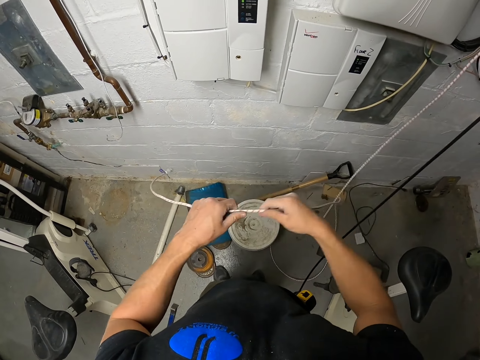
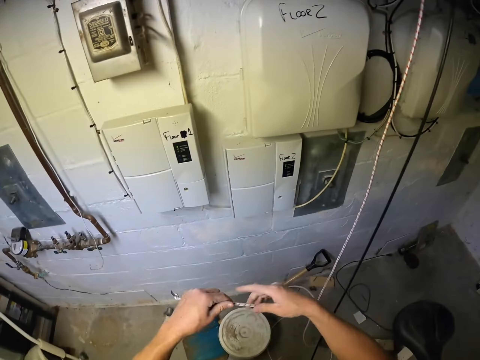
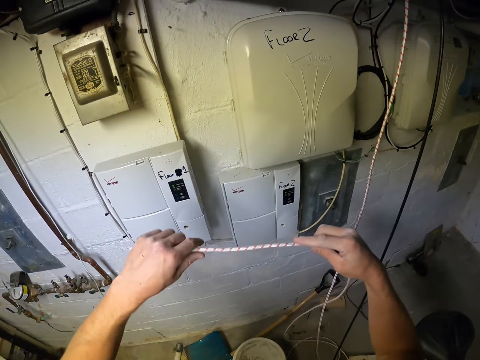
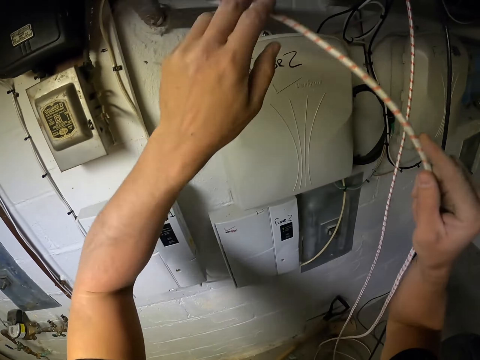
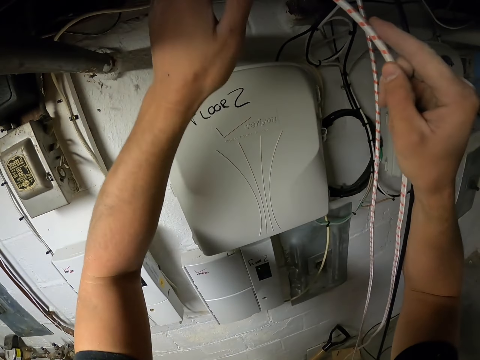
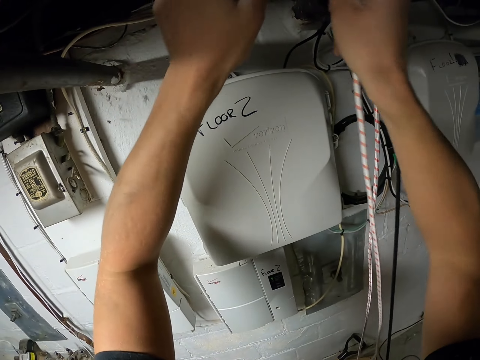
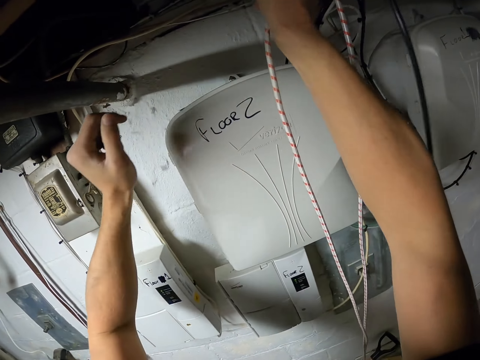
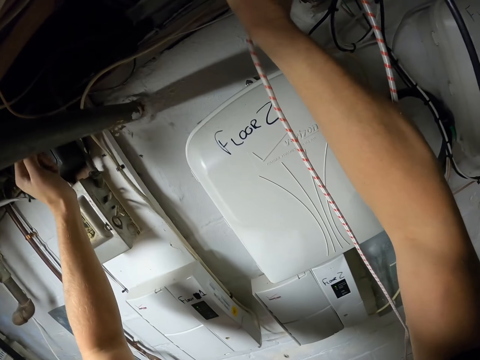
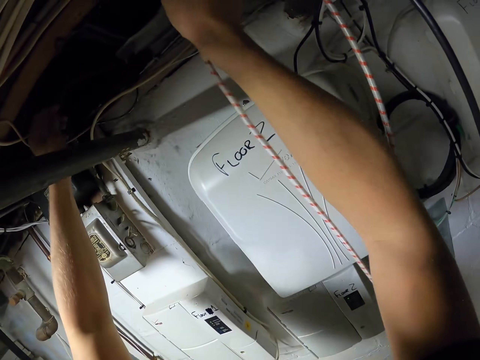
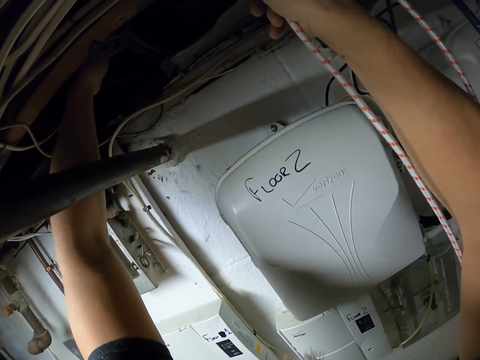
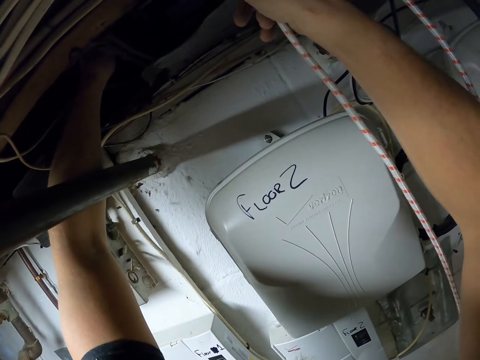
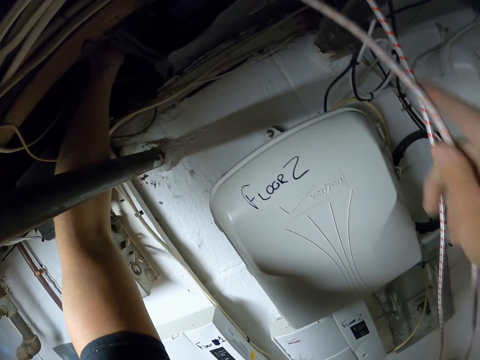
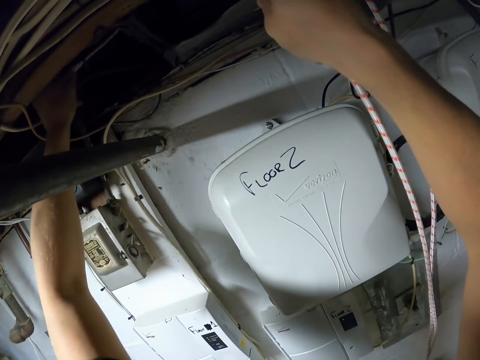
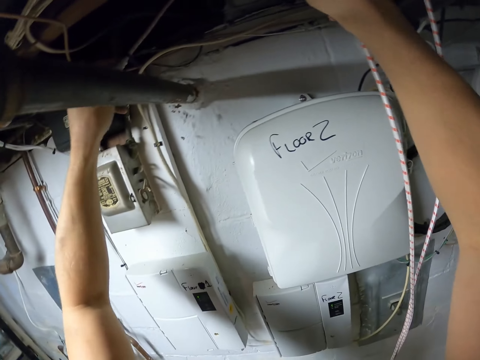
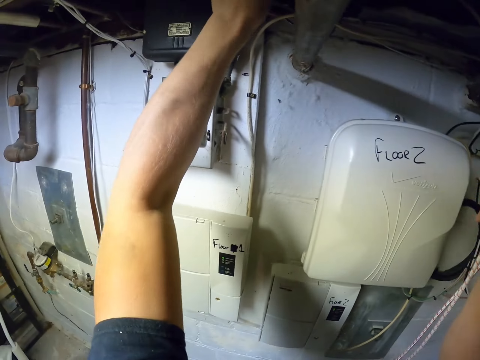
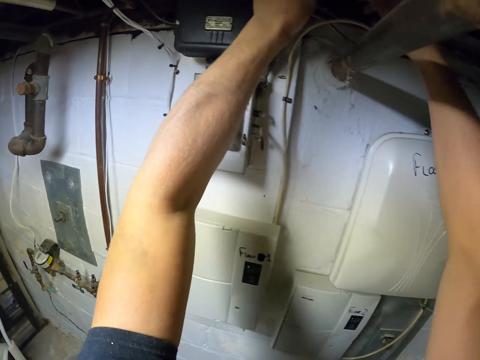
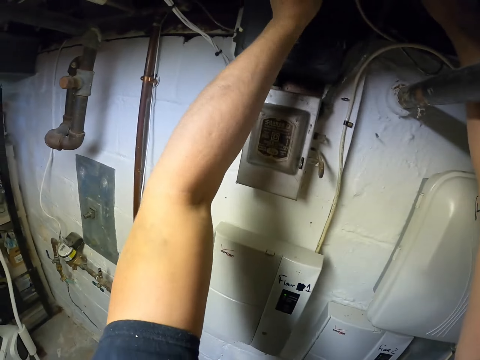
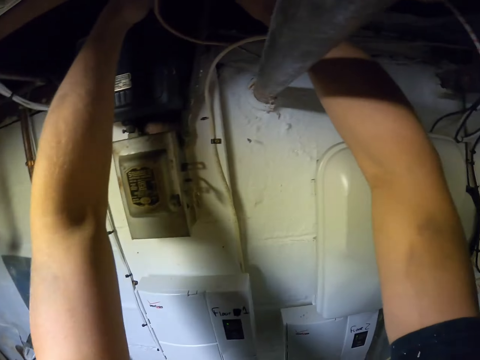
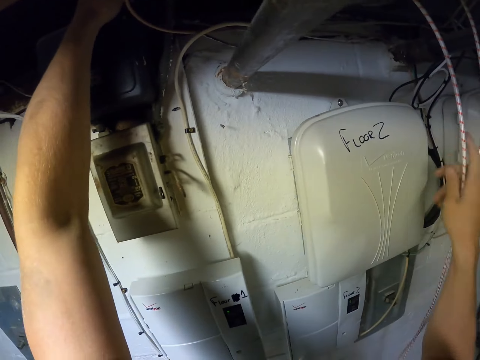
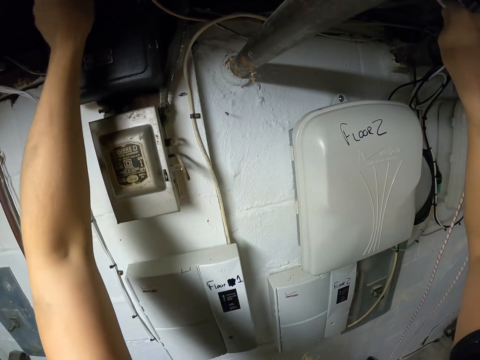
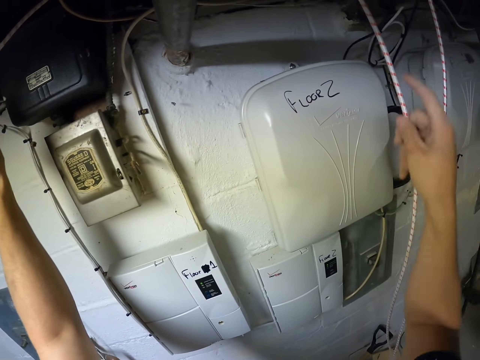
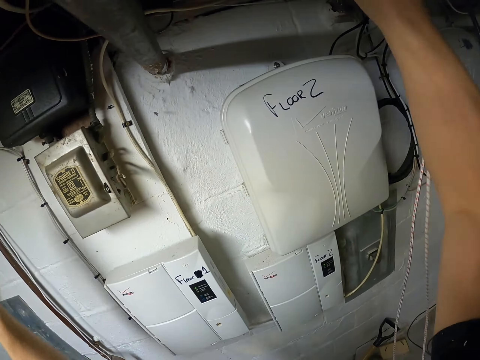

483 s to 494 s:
The camera wearer passes the utility cord over the roof with both hands. They pull the utility cord with both hands.

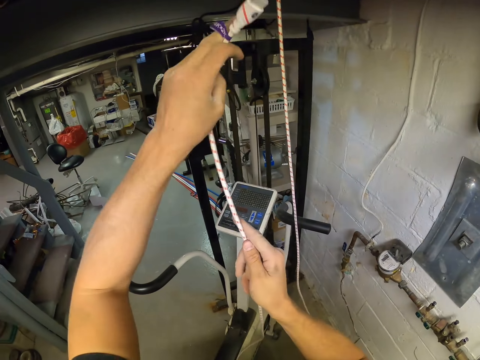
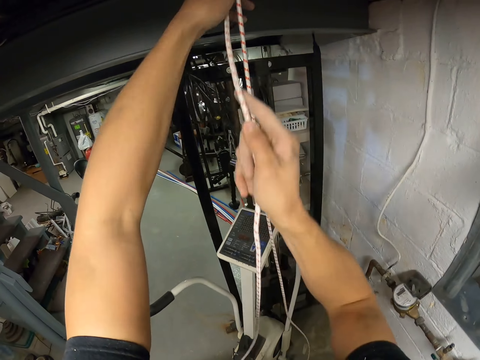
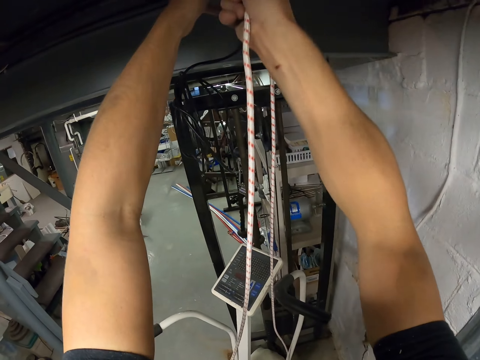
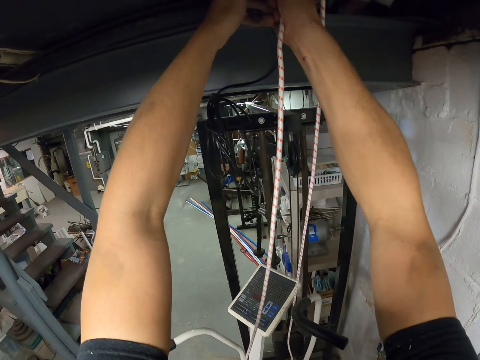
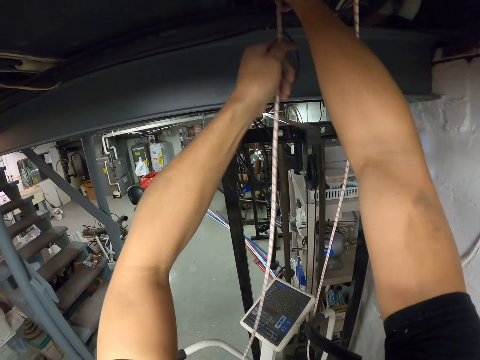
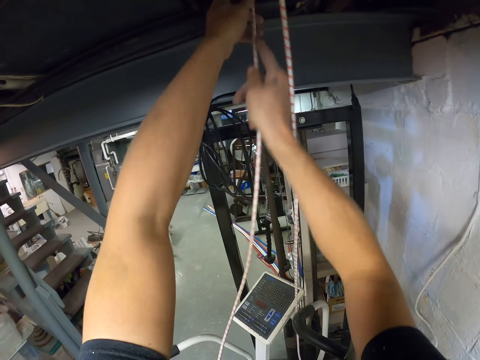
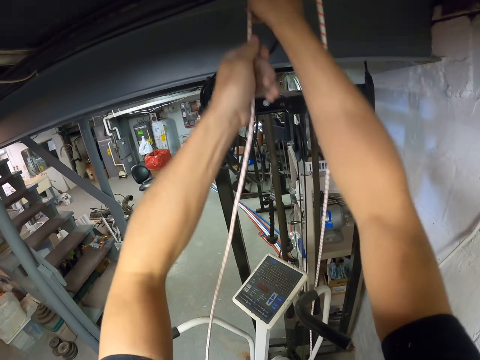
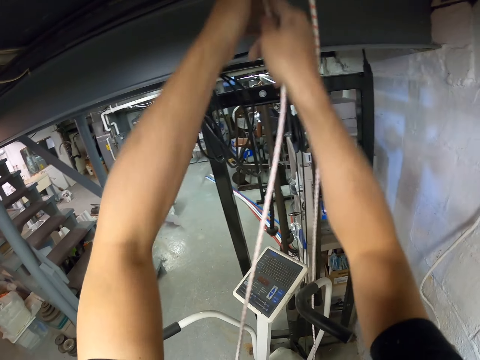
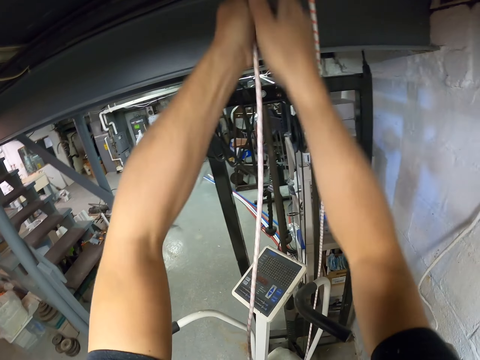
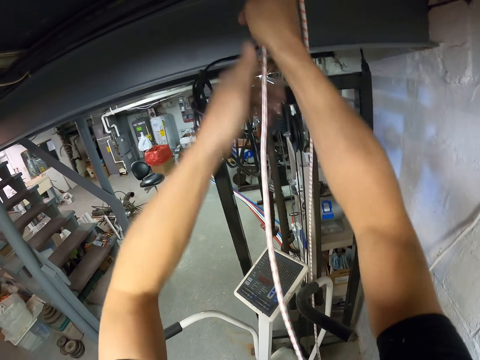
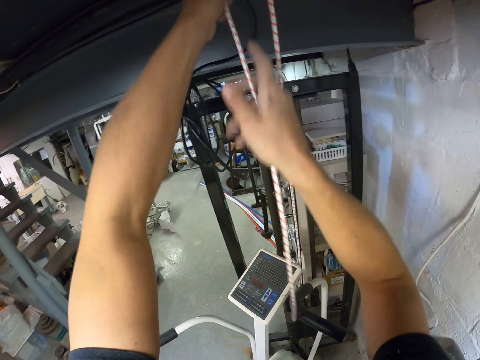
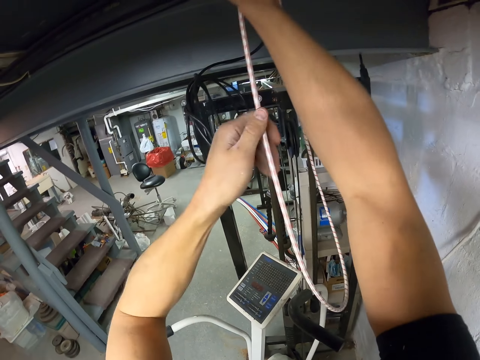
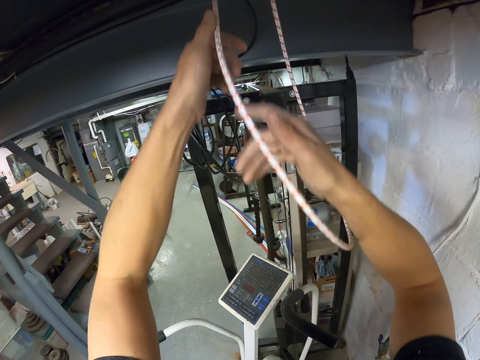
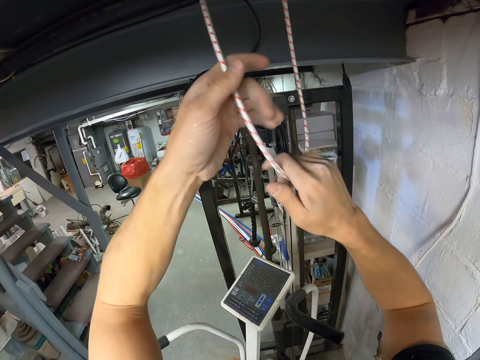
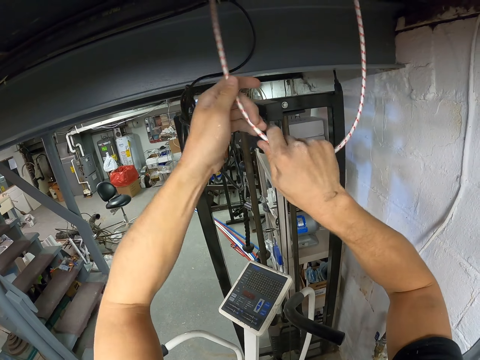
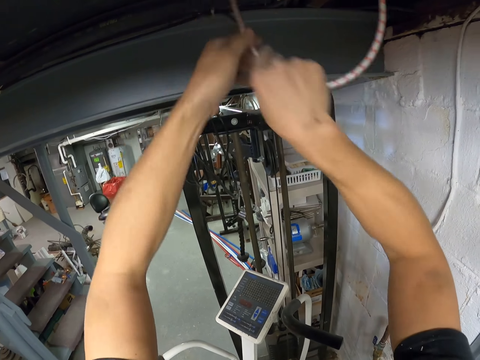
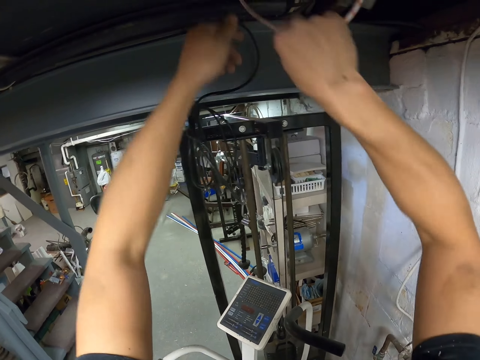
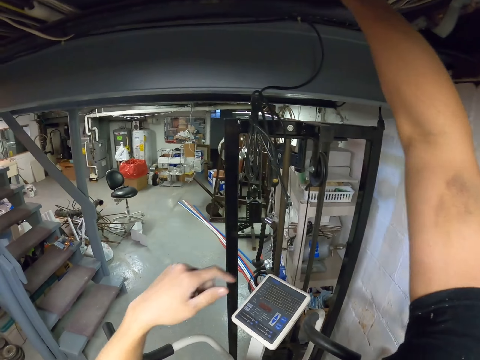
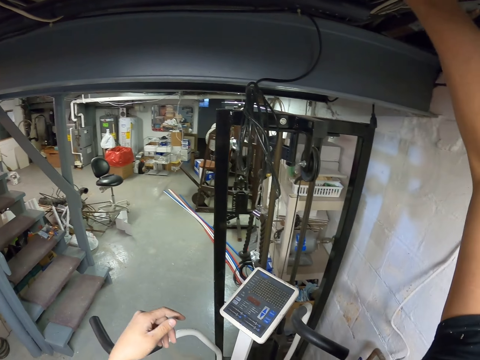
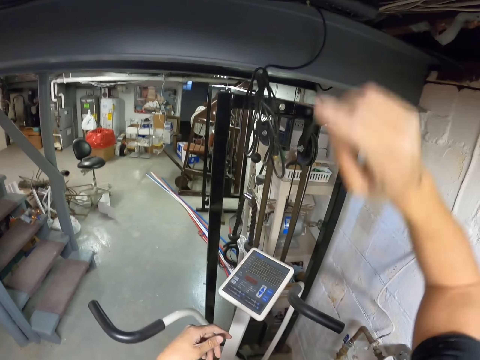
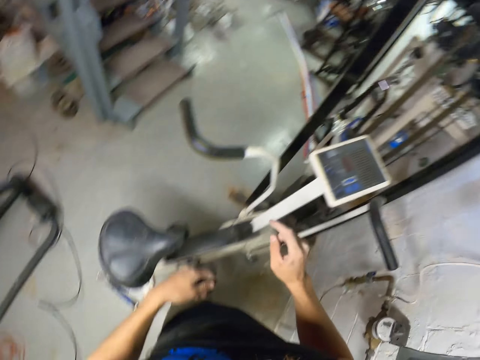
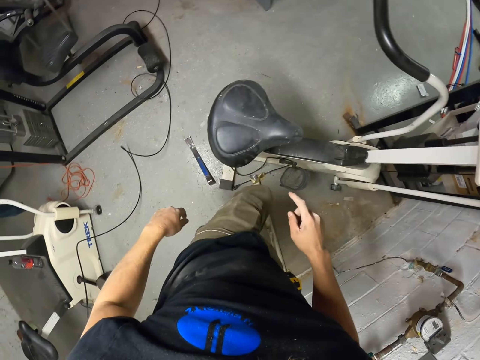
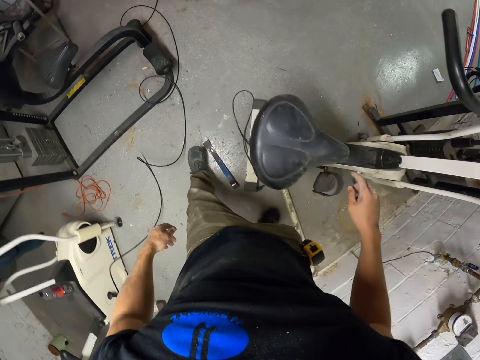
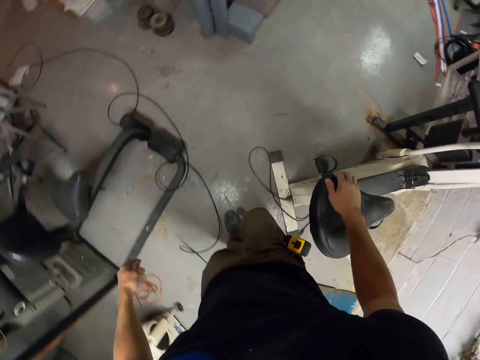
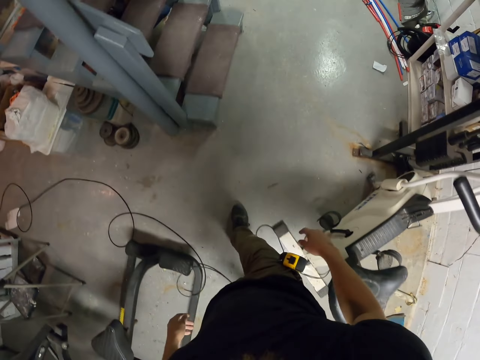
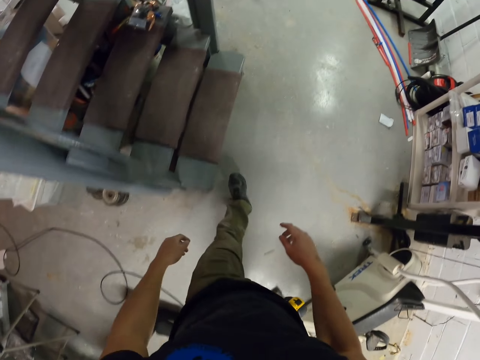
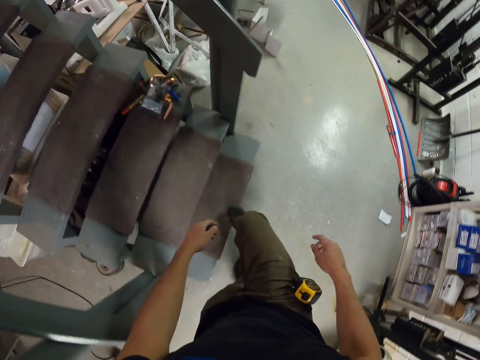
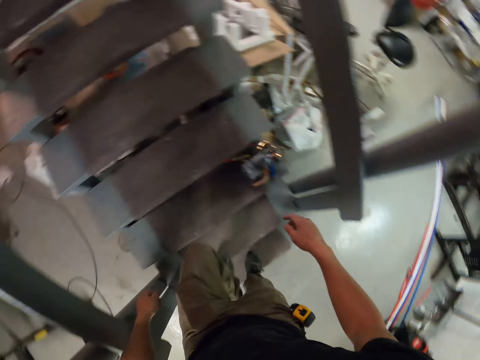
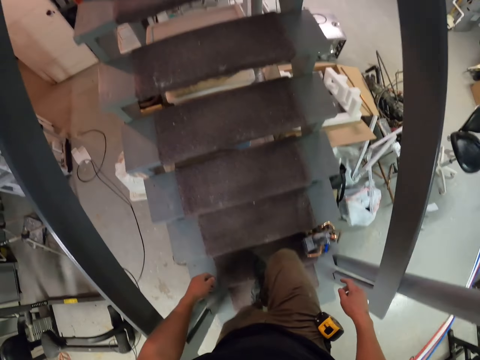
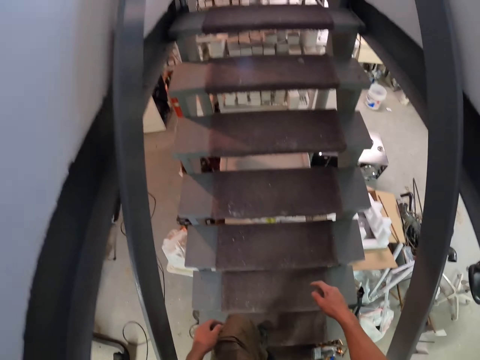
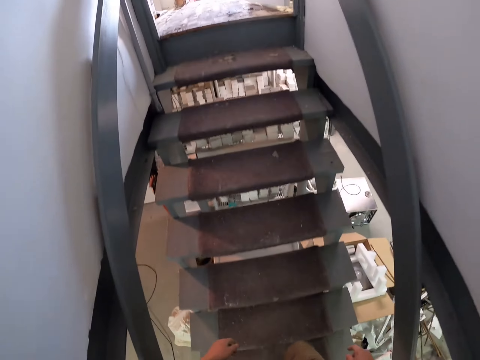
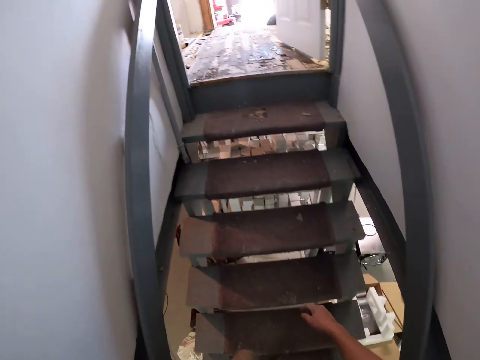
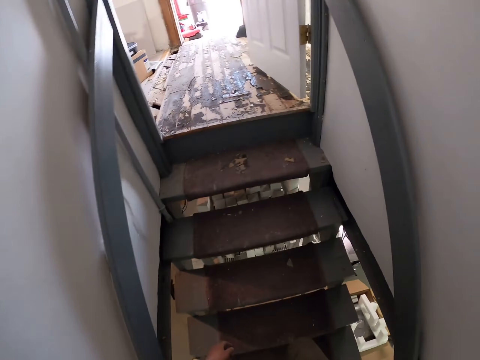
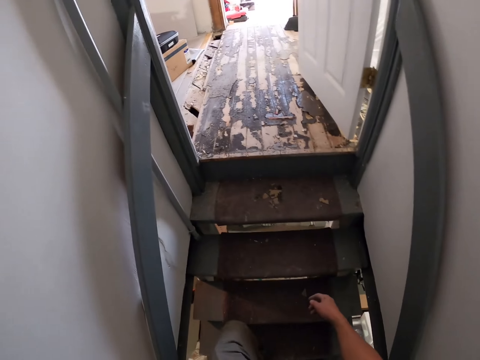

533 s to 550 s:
The camera wearer passes the utility cord over the roof with both hands. They walk up the stairs.
